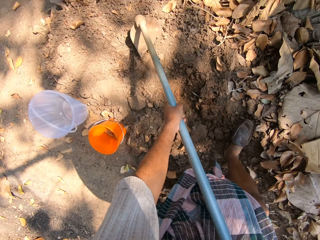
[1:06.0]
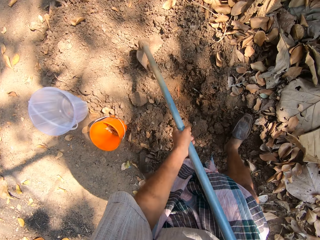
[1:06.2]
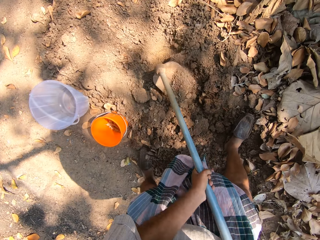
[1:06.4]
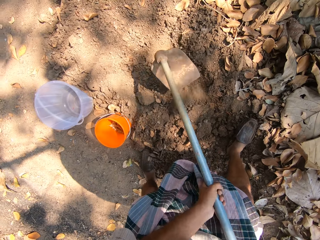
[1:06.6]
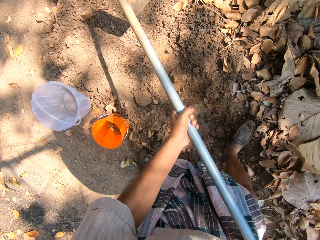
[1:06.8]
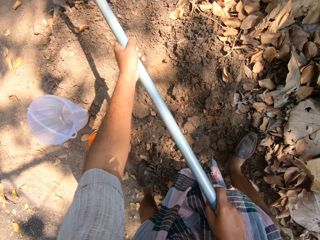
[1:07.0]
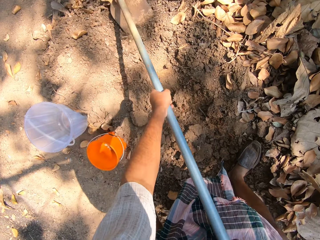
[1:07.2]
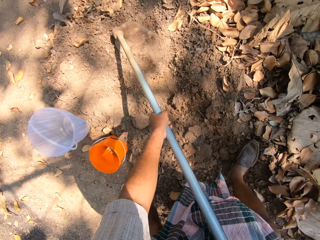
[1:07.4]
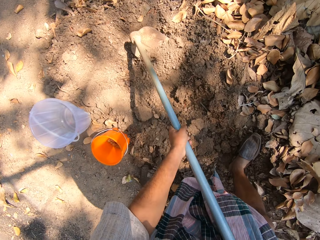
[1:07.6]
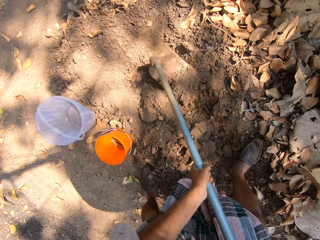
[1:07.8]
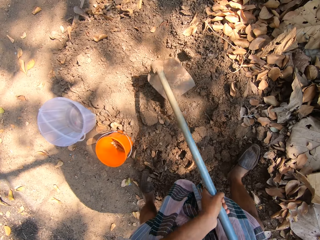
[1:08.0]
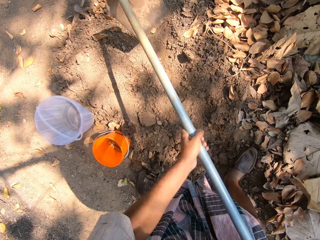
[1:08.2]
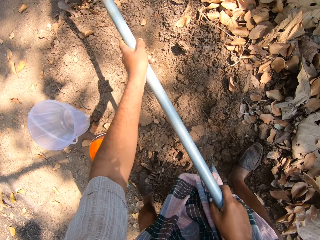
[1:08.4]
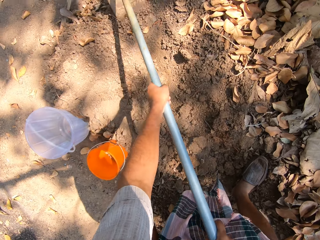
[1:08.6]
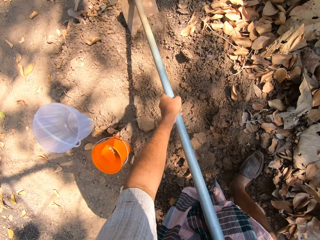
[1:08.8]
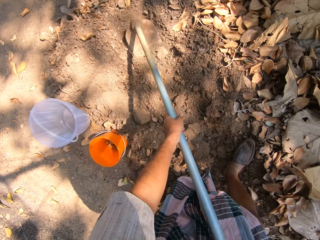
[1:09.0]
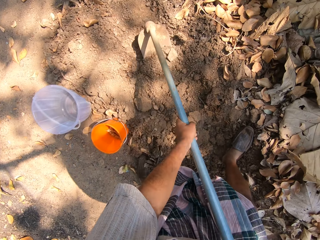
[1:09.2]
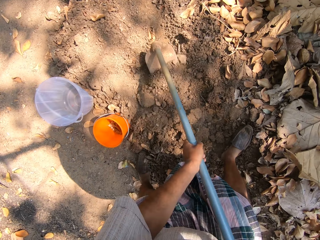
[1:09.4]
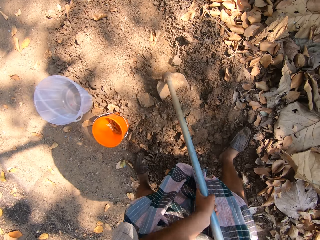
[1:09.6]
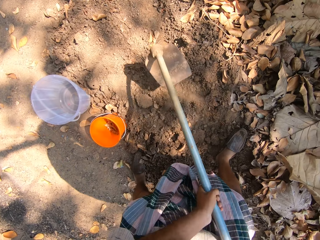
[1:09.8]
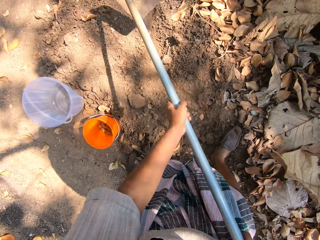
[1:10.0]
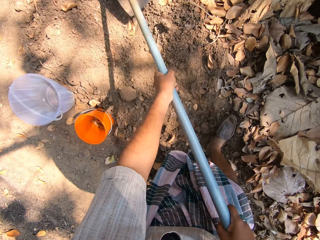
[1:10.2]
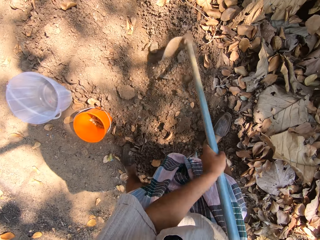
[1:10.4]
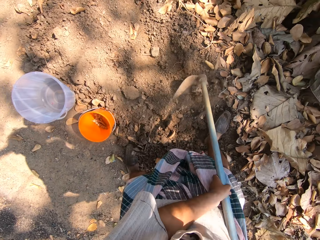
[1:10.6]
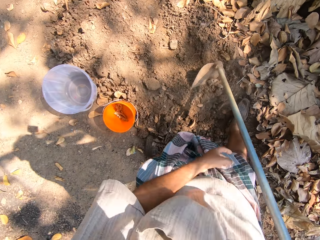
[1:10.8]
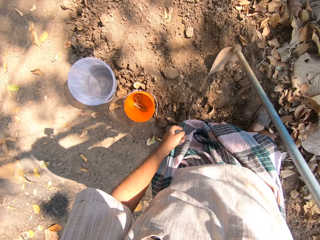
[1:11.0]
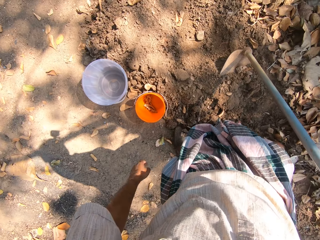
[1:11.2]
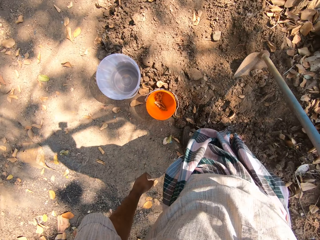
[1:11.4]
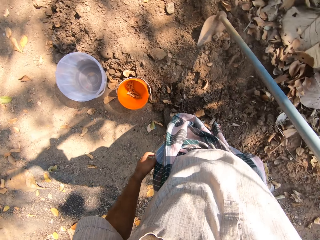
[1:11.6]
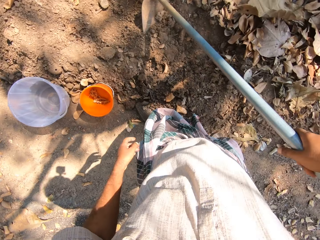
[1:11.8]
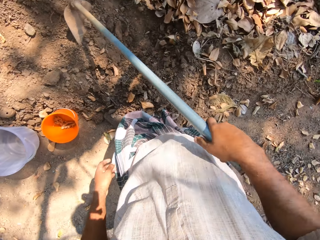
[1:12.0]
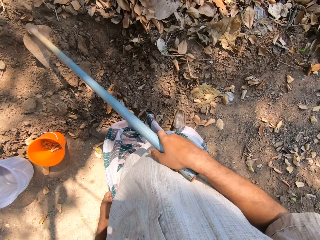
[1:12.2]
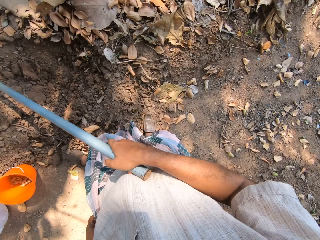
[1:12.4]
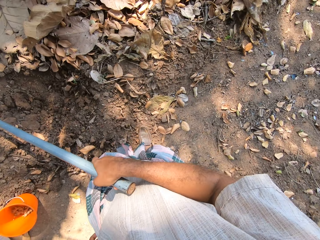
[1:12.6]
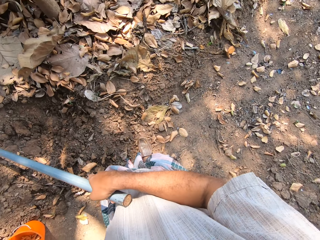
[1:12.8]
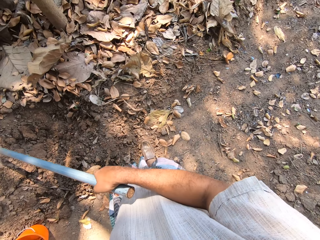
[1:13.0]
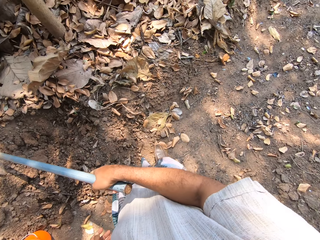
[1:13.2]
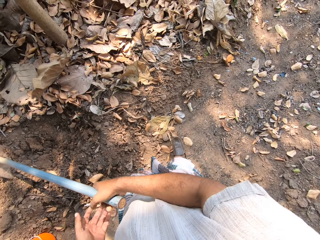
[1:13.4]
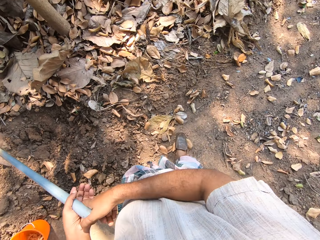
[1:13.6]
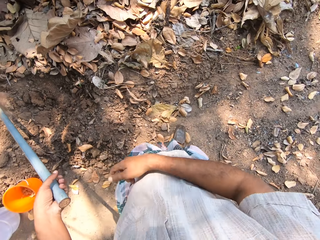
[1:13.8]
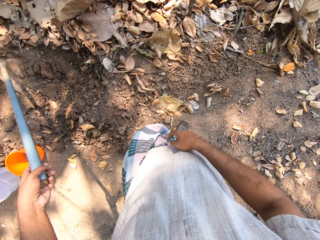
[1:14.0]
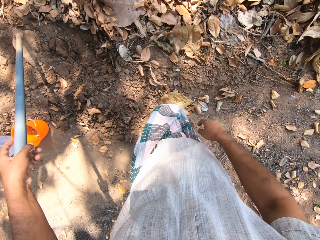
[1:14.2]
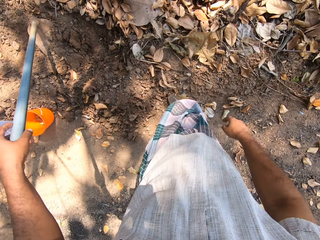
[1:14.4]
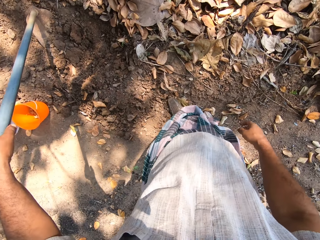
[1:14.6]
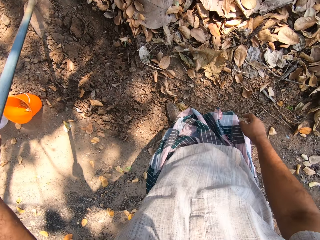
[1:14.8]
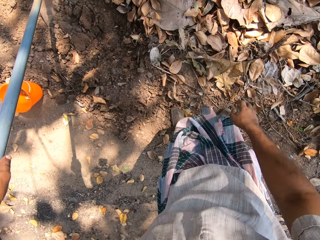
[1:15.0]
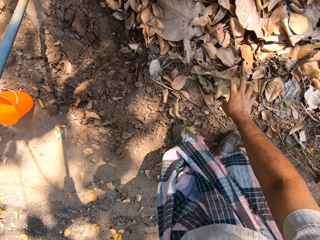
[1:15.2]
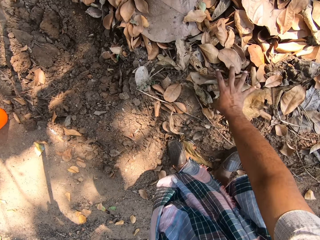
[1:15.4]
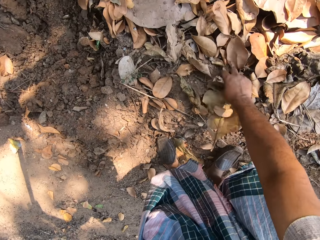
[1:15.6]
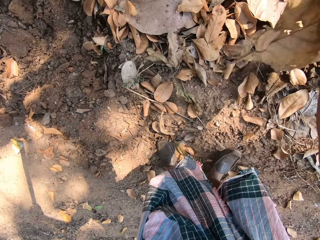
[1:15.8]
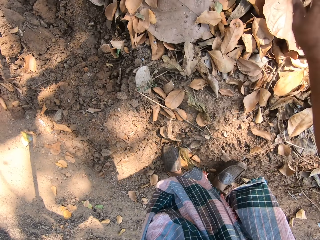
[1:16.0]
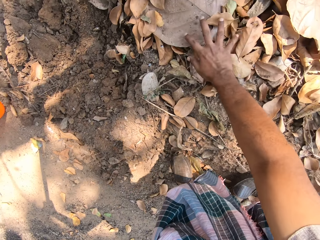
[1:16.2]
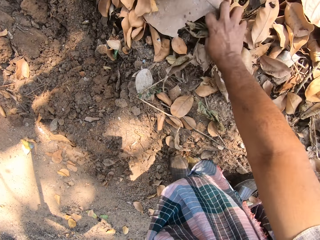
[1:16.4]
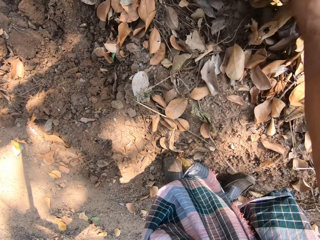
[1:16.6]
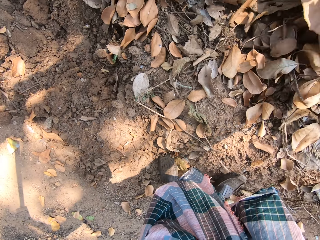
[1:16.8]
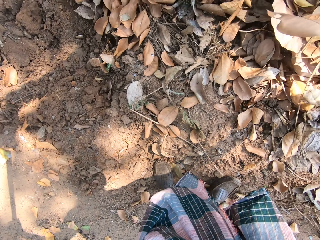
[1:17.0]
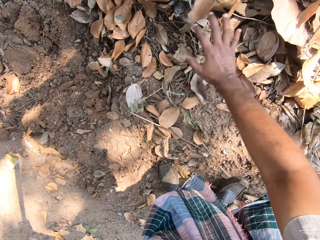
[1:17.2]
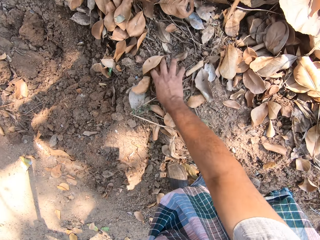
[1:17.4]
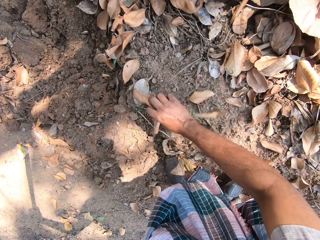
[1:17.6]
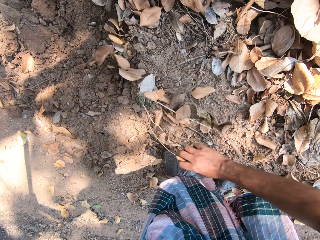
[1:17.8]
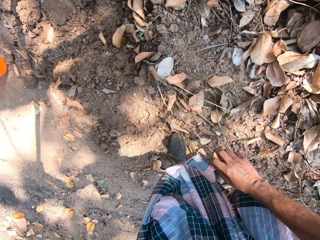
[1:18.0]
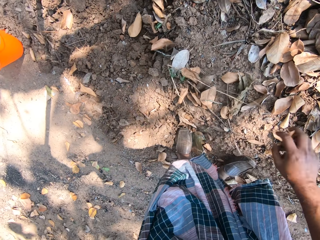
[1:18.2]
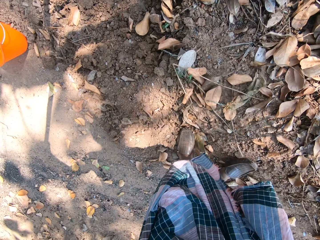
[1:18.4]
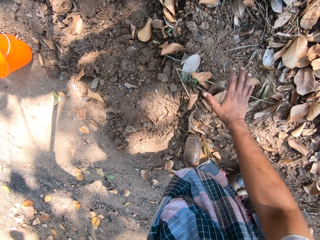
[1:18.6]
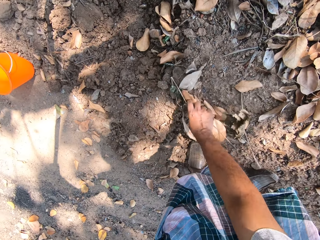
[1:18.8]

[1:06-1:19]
The camera wearer walks on the ground. He moves some leaves from the floor with his right hand.

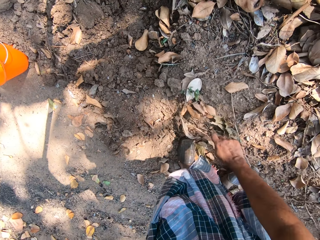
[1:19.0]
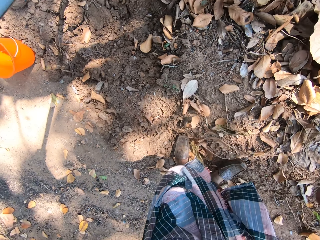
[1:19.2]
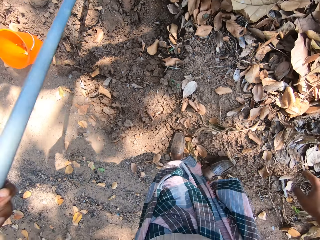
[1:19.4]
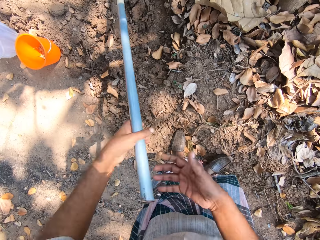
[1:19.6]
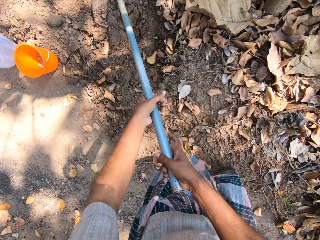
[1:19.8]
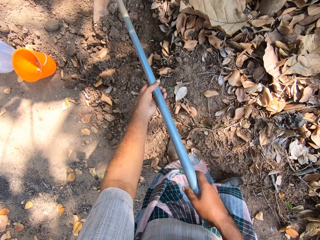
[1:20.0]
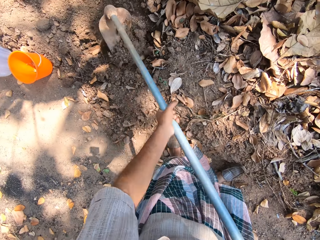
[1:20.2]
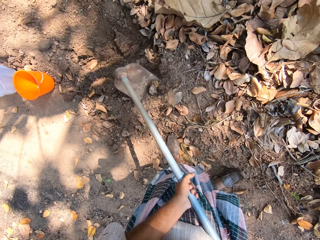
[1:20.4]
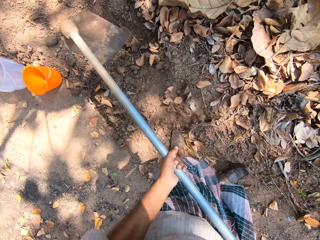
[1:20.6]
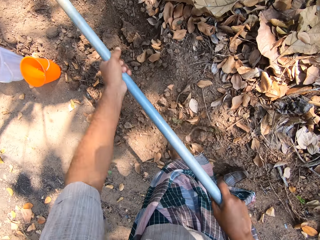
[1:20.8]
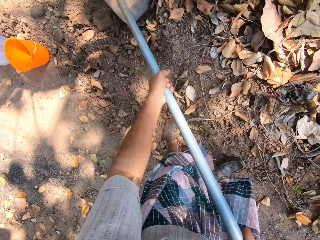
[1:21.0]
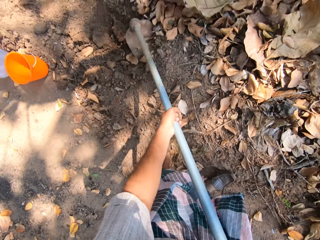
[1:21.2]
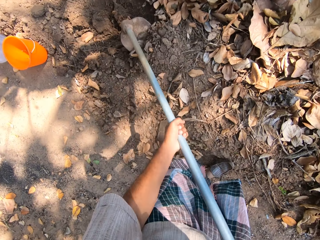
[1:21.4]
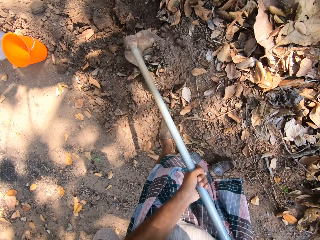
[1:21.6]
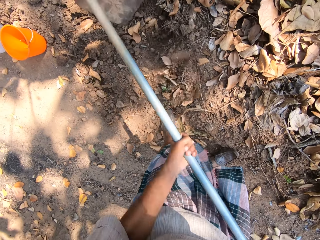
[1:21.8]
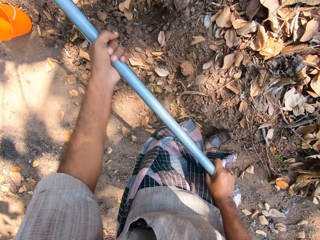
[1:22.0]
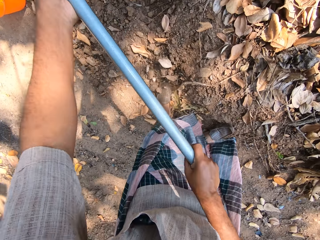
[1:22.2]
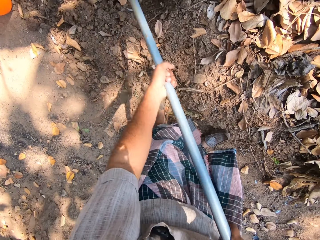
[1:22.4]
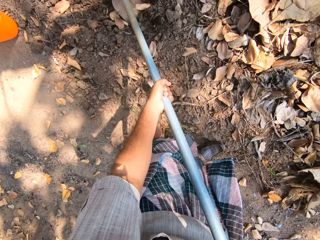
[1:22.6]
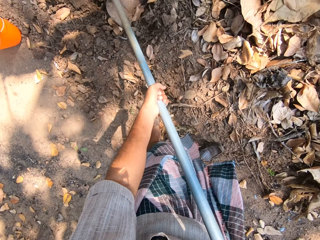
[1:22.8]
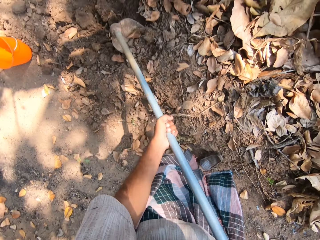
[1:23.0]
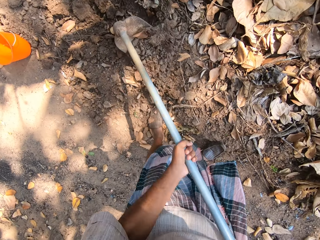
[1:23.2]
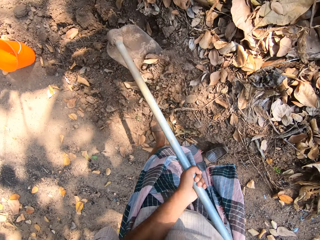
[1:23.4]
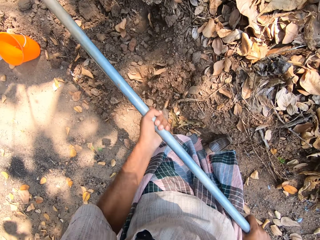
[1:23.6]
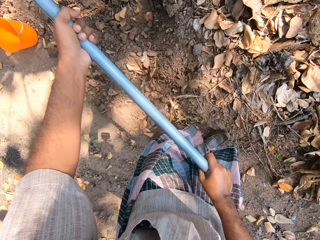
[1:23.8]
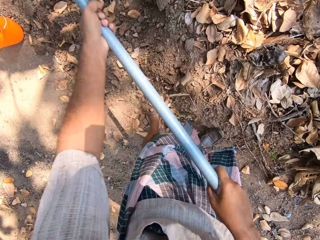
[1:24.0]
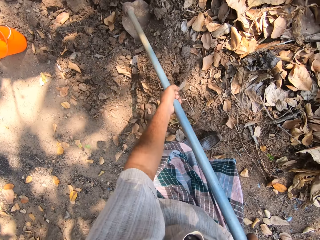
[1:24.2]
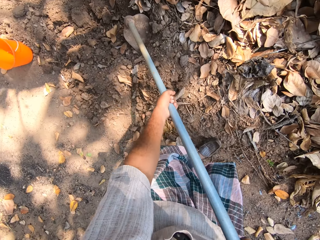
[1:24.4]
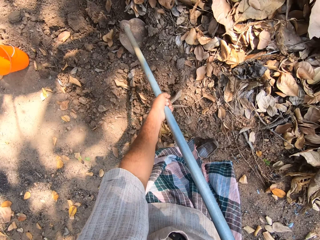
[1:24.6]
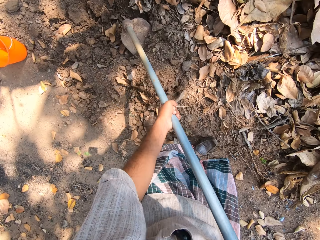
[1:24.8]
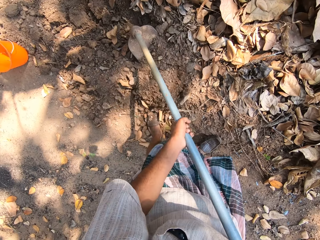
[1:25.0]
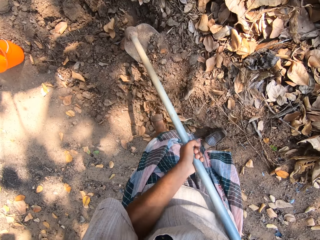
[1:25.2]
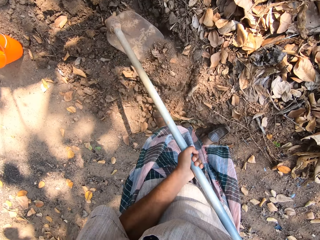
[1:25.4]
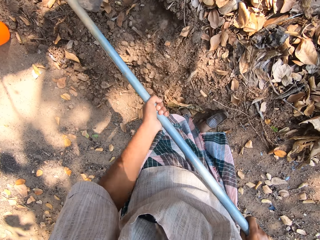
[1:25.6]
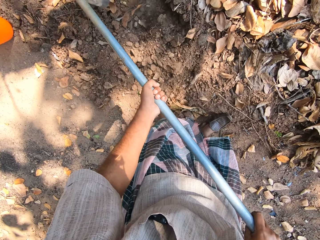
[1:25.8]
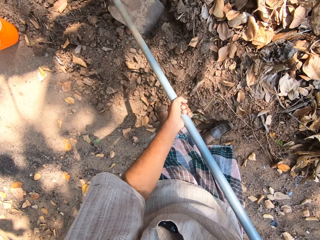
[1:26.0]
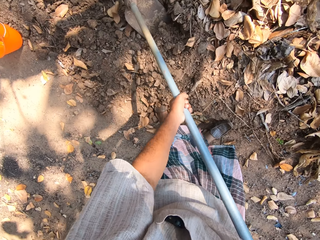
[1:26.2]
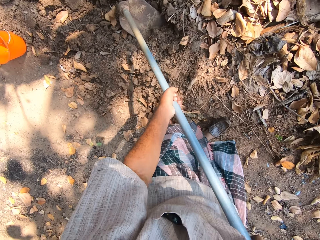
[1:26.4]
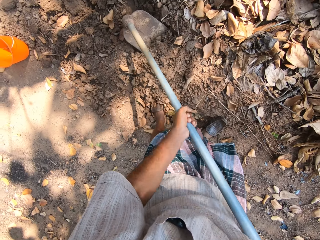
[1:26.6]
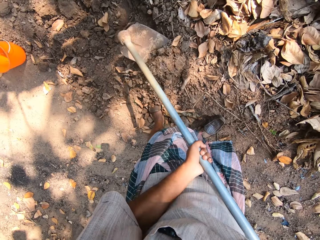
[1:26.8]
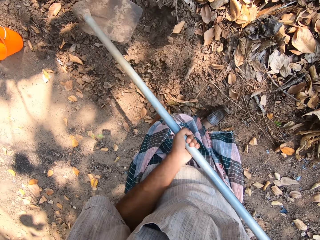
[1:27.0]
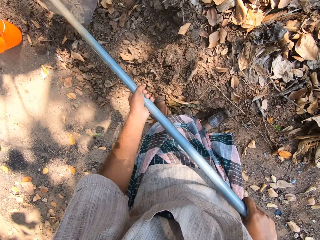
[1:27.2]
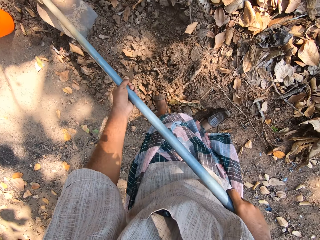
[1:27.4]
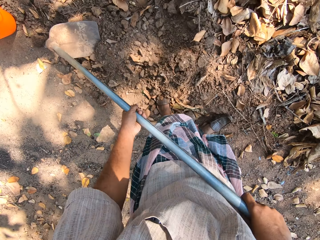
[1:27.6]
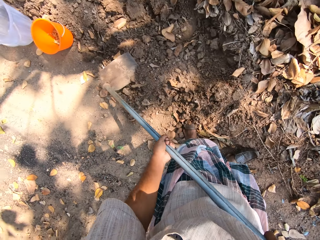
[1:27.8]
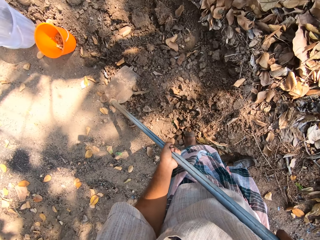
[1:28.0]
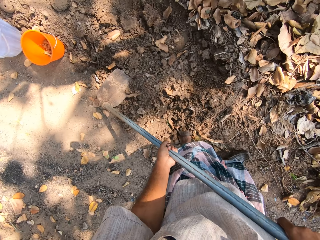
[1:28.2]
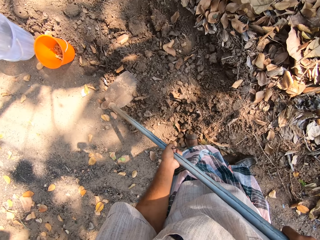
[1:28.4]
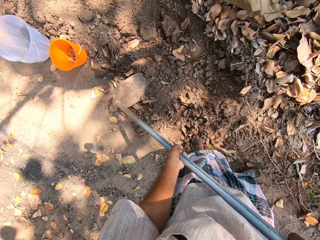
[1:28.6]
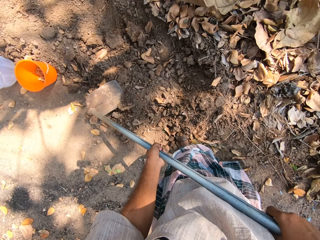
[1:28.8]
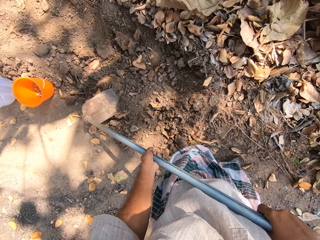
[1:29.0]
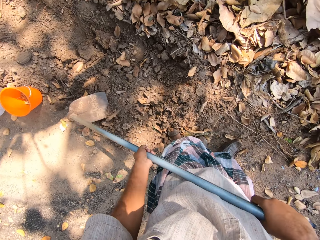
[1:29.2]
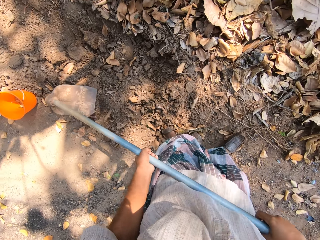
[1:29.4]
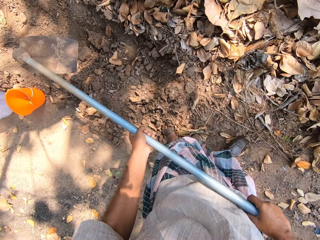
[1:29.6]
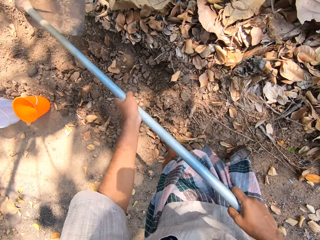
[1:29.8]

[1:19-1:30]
The camera wearer digs a hole in the floor with the hoe in both hands.
